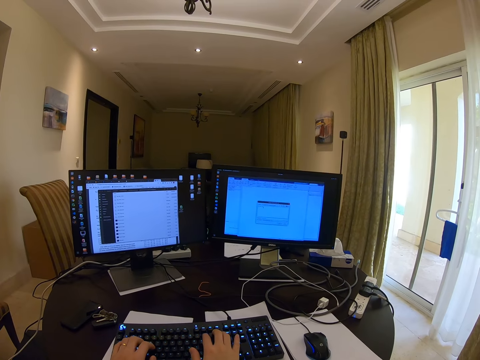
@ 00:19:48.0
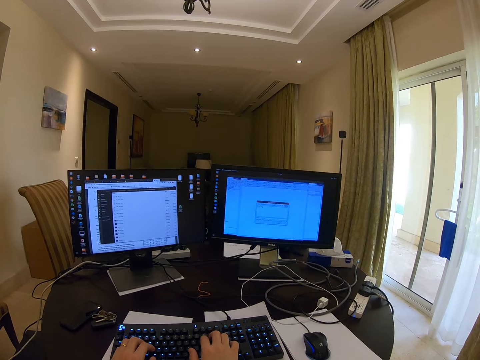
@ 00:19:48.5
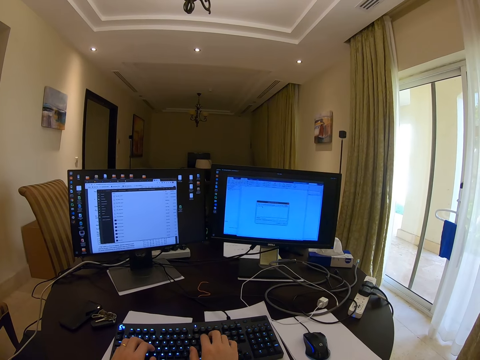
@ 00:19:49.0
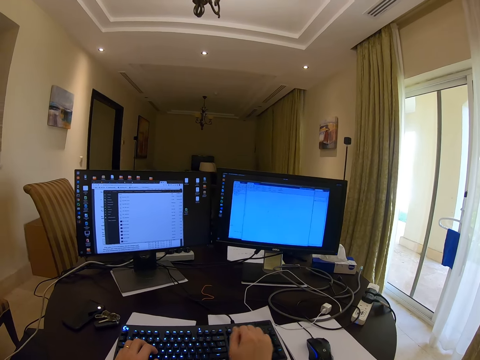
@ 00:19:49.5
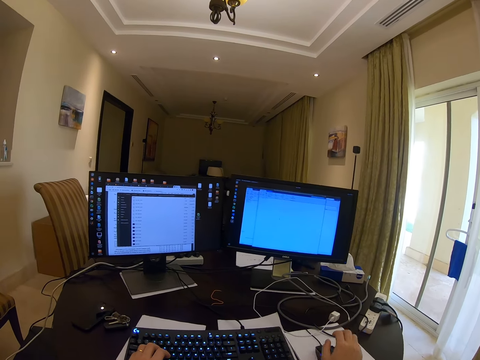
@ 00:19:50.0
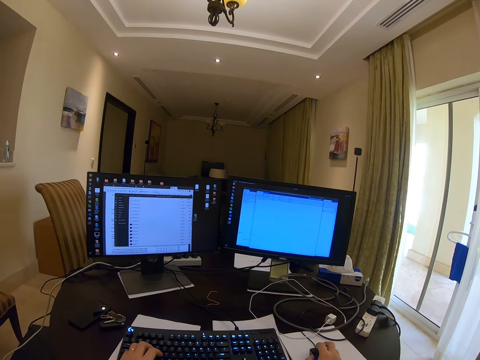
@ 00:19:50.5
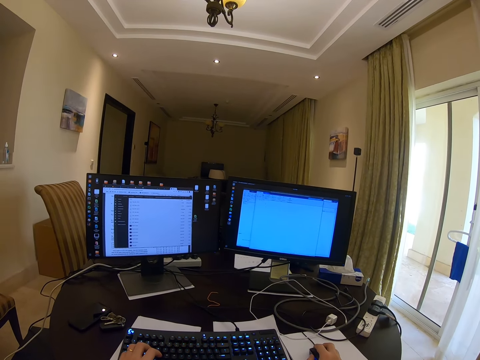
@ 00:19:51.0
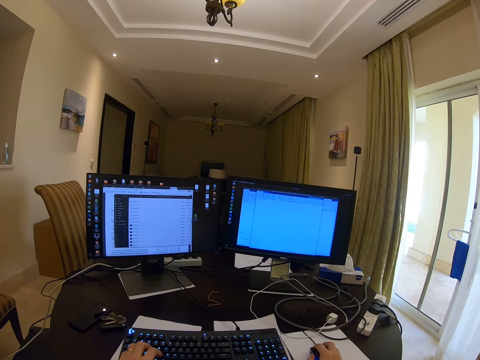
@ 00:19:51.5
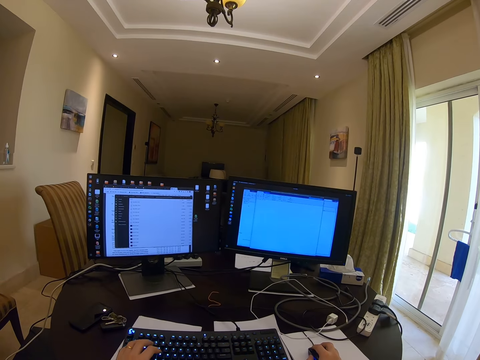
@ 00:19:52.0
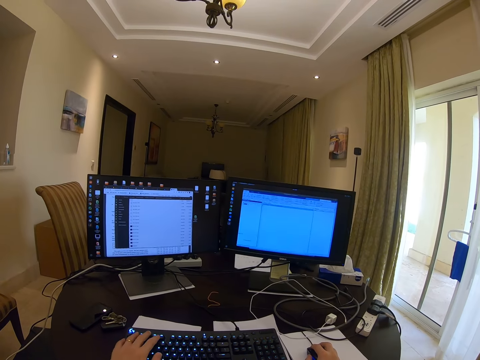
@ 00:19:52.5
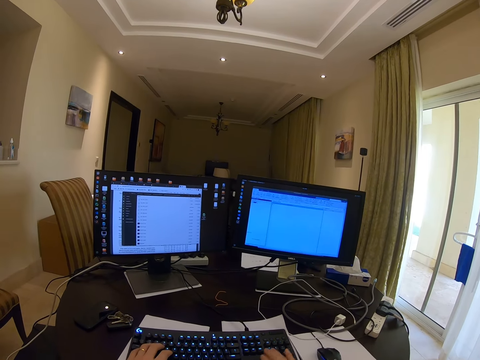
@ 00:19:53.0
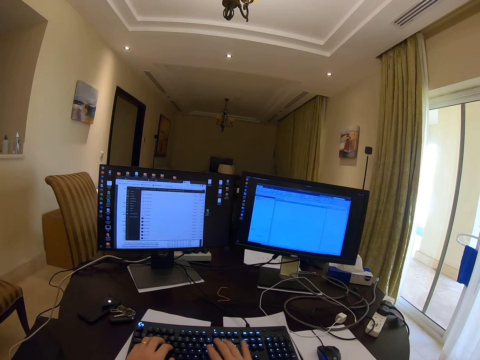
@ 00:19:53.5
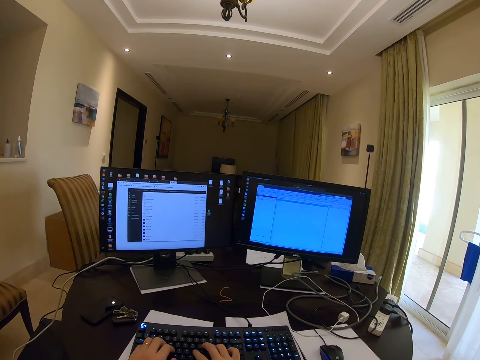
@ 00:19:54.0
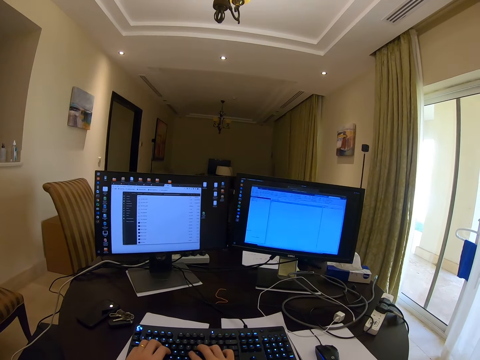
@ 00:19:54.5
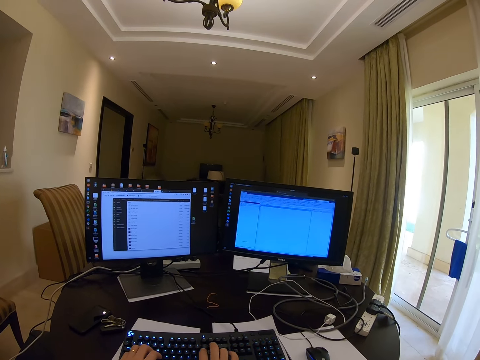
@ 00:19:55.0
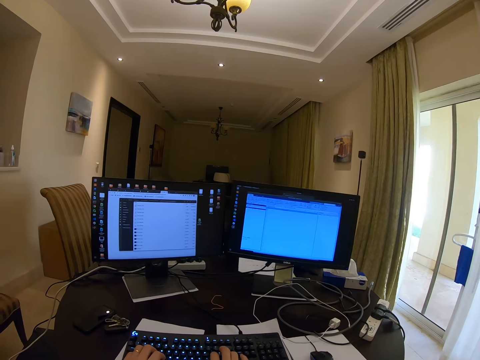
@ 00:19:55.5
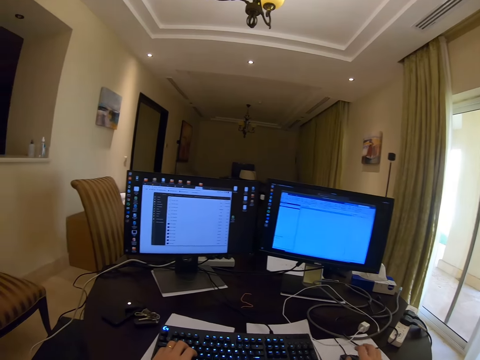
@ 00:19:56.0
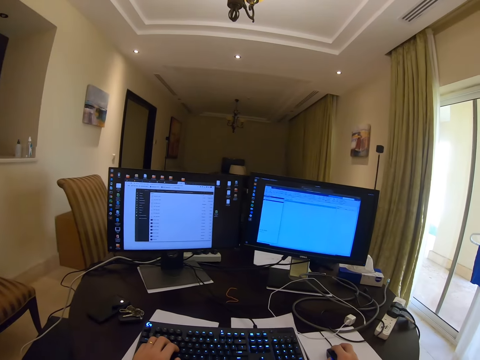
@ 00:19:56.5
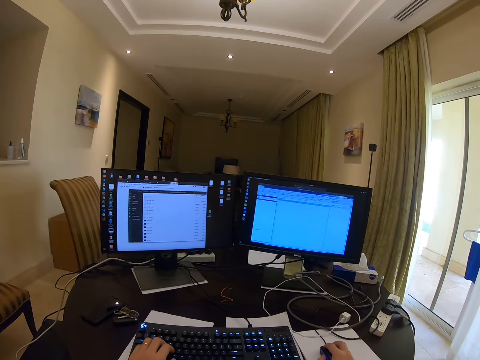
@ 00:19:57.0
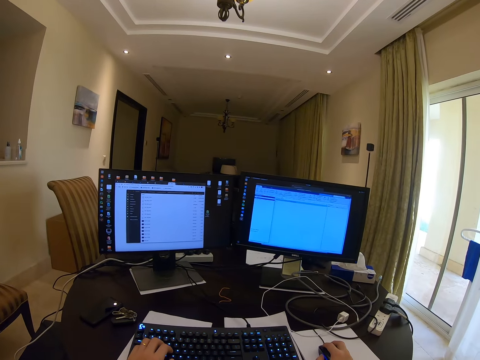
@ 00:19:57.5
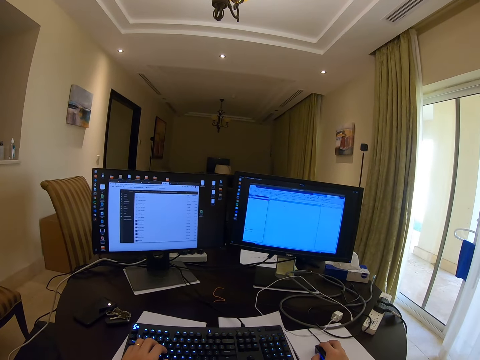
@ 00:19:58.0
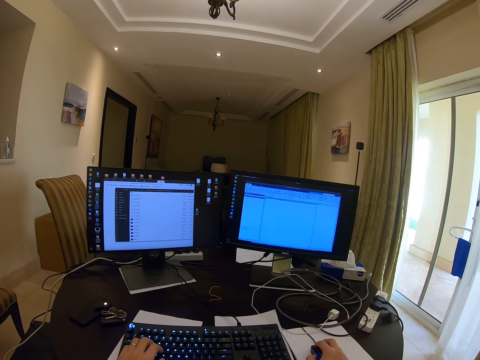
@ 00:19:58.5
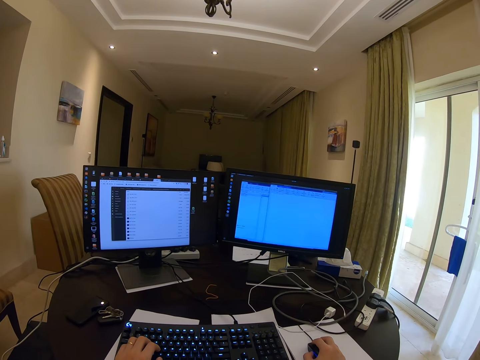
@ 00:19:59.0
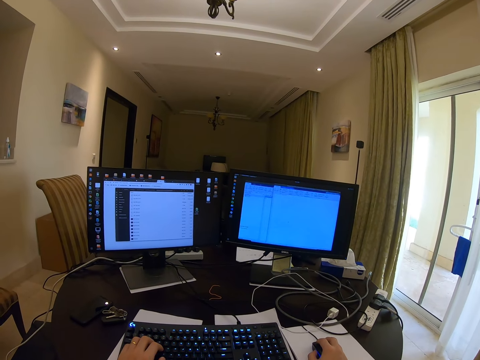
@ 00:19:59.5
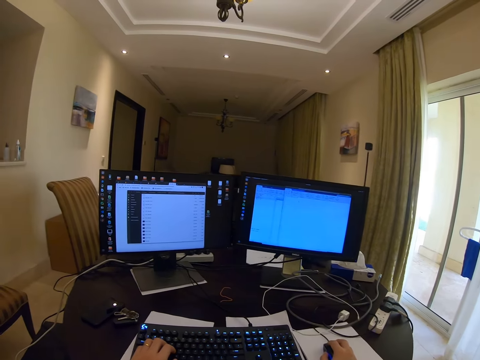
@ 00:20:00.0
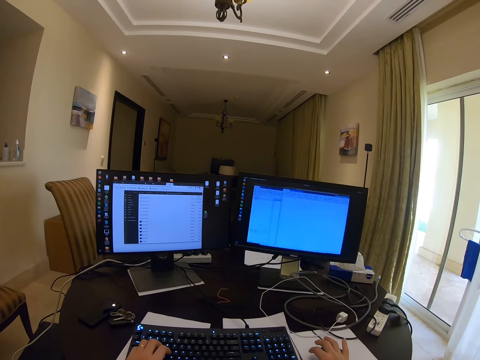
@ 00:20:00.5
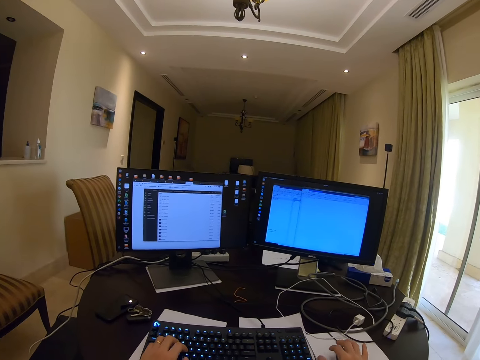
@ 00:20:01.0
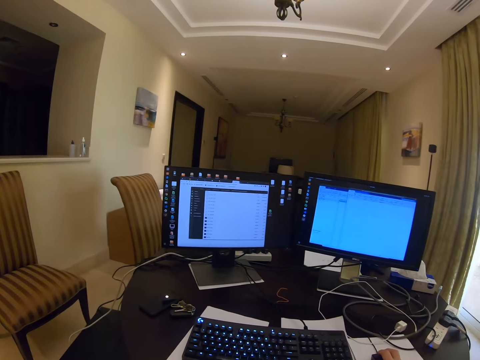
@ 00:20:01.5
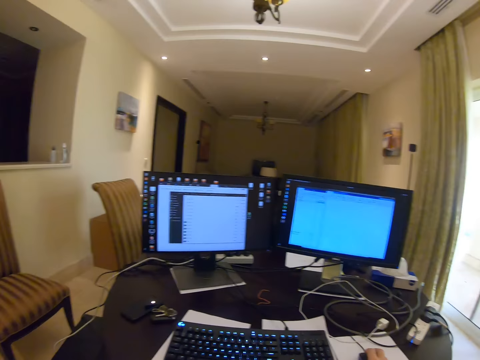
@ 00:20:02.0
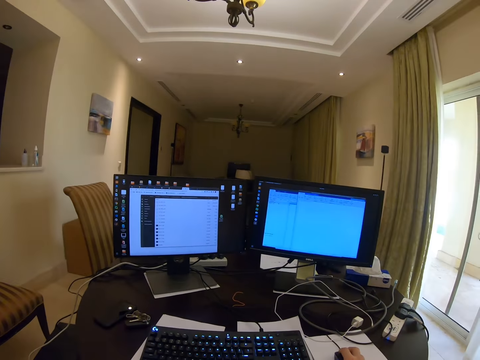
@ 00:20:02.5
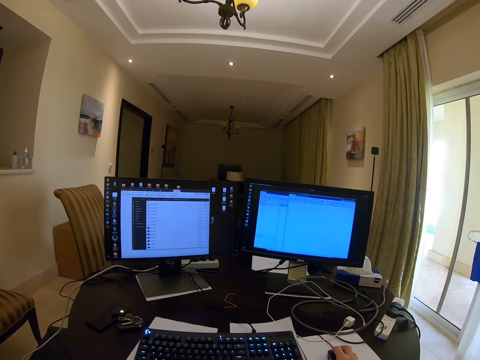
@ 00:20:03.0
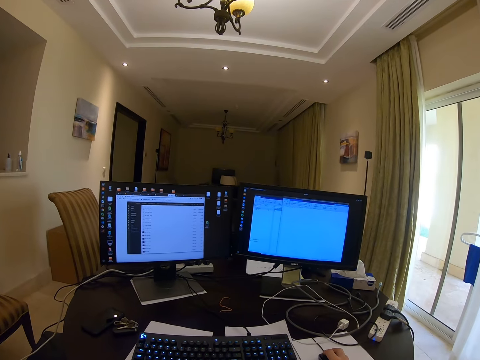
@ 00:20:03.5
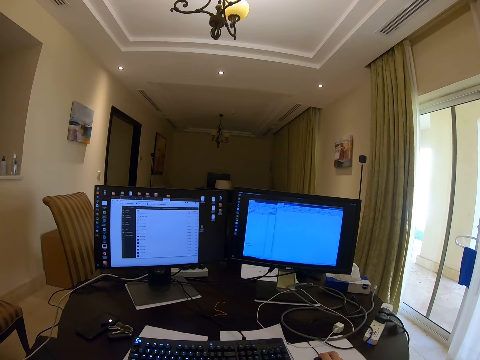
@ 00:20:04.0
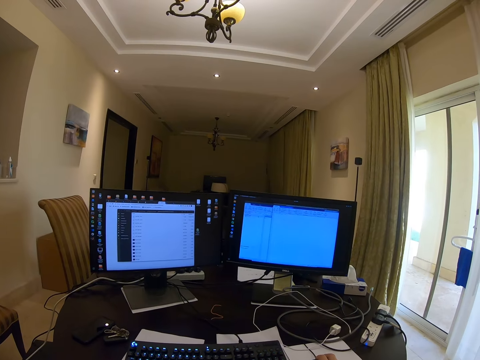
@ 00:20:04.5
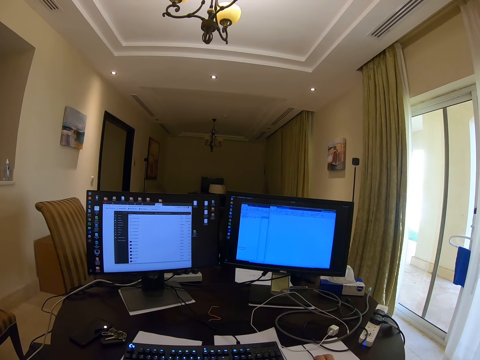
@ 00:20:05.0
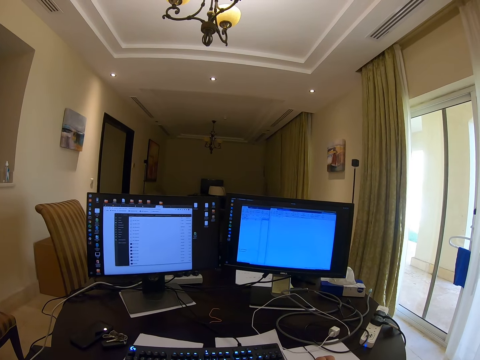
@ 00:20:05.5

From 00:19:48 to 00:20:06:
The camera wearer grabs the mouse and operates the computer. They click the mouse. They type on the keyboard with both hands. They grab the mouse. They click on the mouse. They type on the keyboard. They click on the mouse.

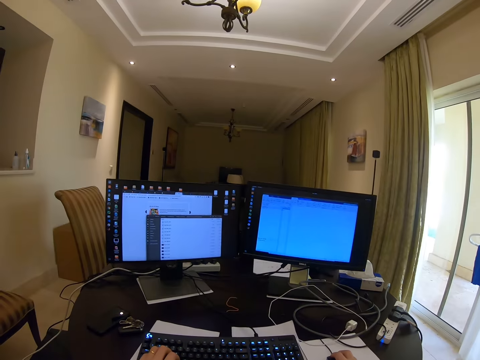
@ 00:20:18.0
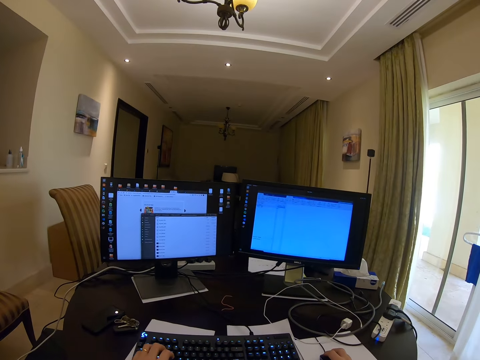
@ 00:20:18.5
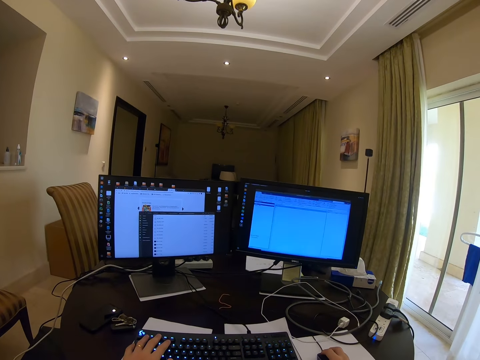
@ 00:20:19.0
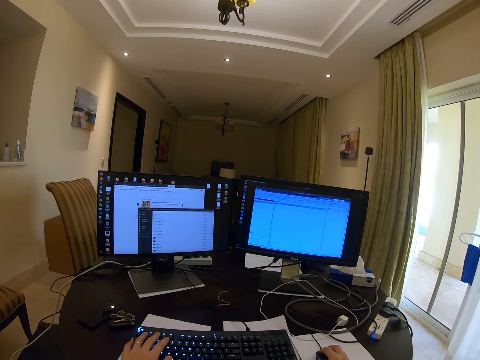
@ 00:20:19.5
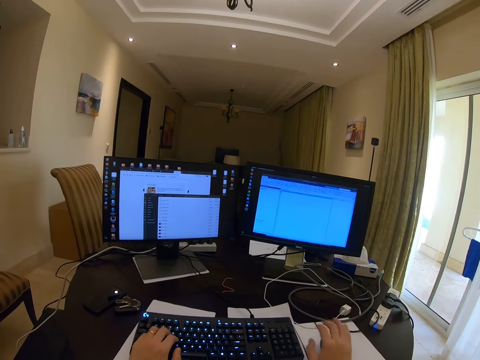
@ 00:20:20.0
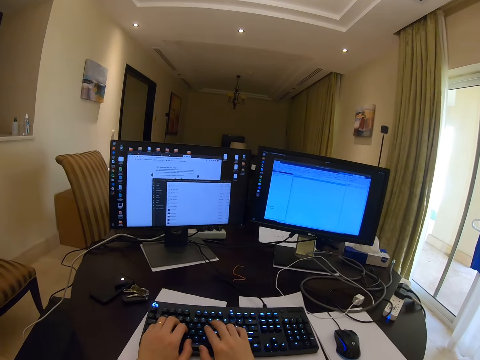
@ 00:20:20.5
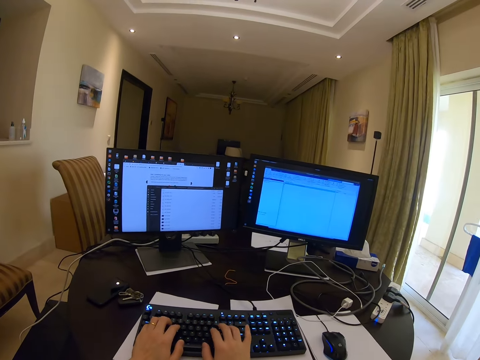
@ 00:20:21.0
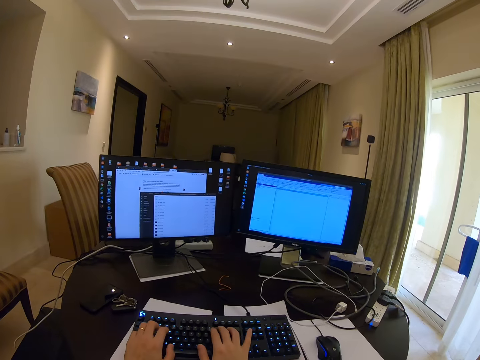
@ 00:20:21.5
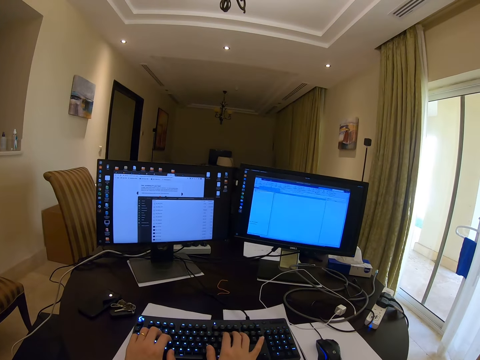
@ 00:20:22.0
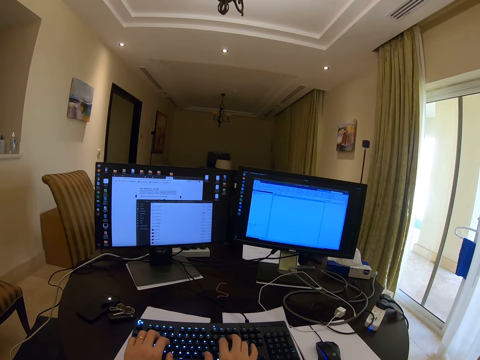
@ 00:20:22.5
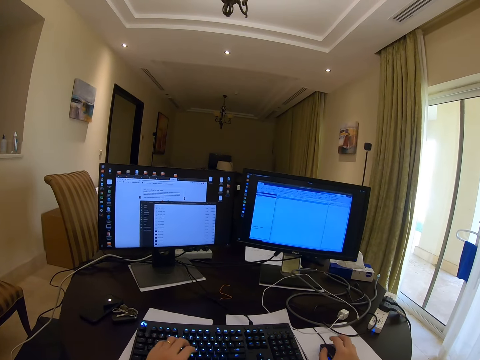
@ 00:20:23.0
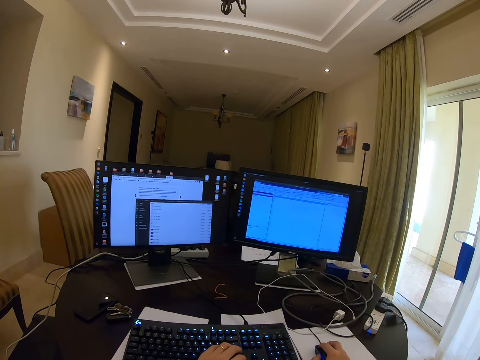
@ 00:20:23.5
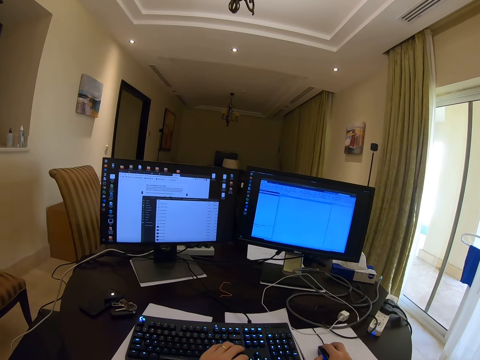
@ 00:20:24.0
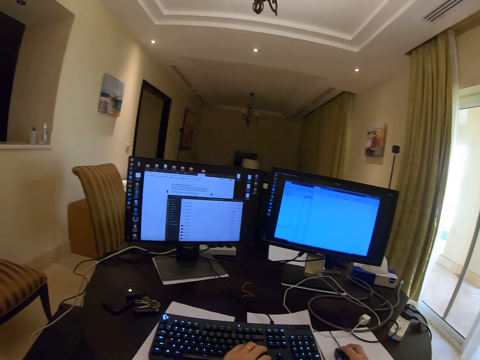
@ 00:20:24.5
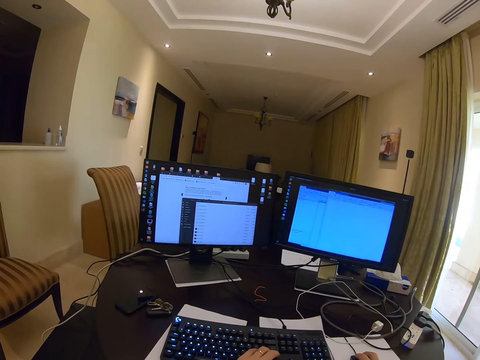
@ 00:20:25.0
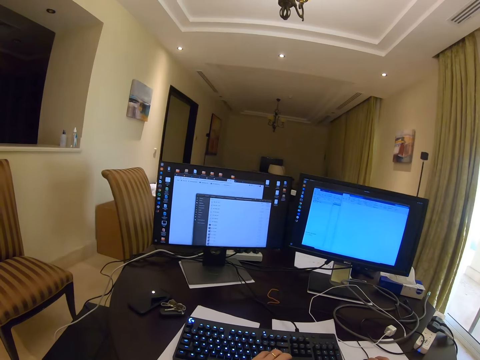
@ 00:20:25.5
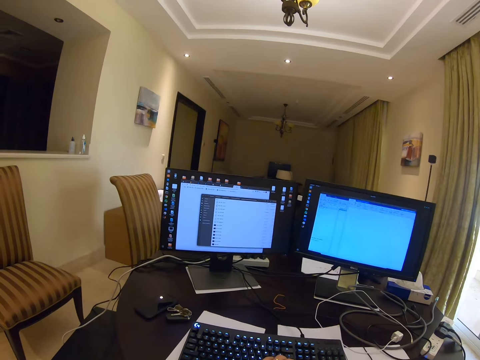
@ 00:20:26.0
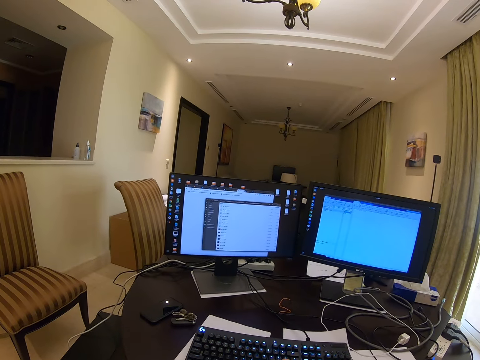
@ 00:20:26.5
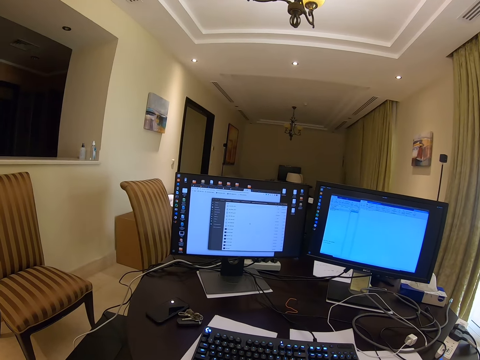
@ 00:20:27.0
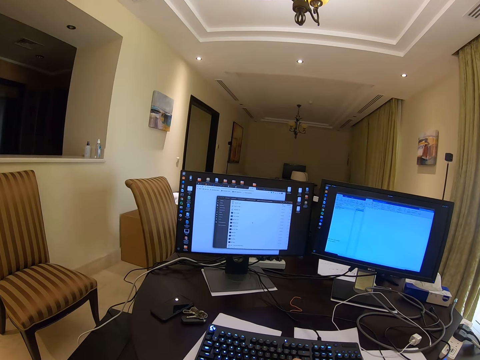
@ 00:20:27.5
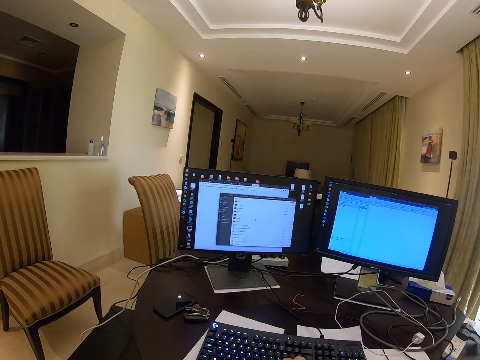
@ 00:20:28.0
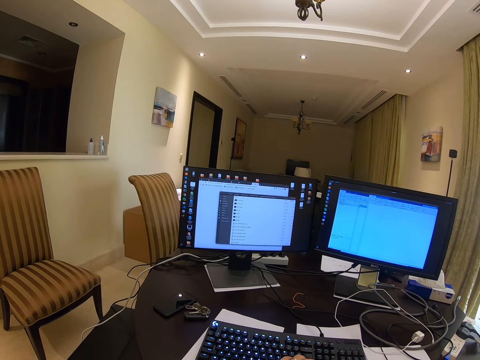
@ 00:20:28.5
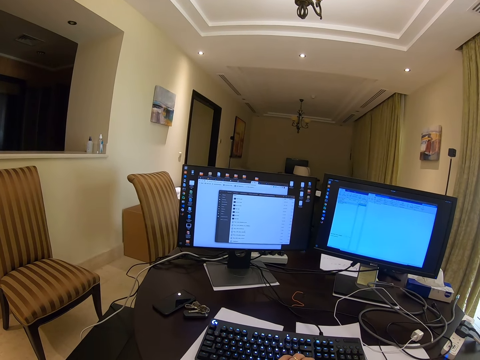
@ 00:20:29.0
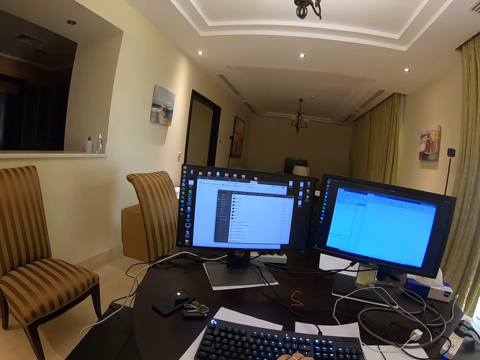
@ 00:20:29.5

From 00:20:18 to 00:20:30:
The camera wearer types on the keyboard with both hands. They click on the mouse. They grab the mouse. They look at the computer.
